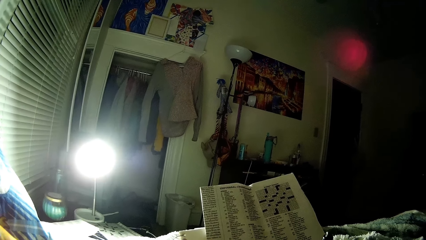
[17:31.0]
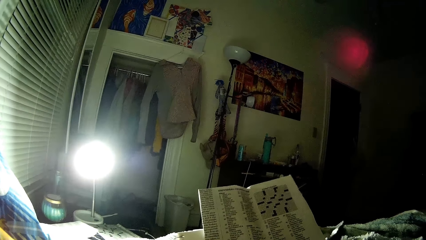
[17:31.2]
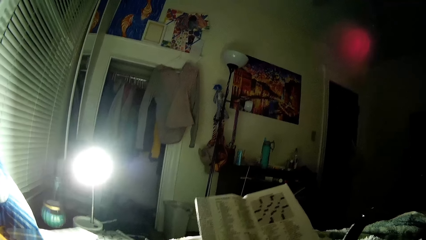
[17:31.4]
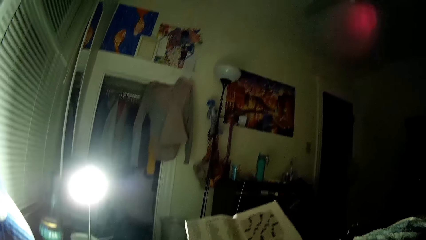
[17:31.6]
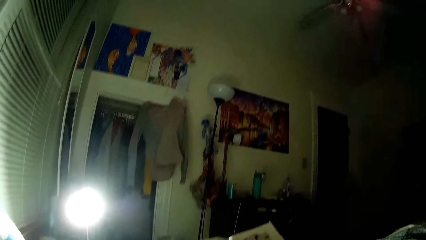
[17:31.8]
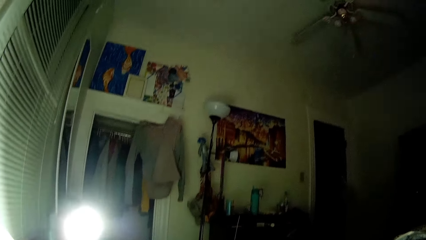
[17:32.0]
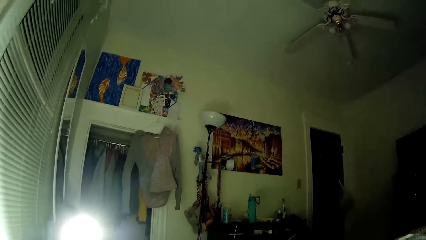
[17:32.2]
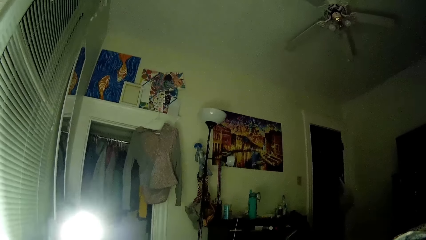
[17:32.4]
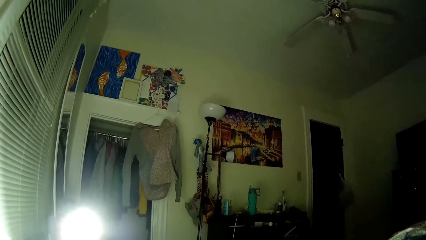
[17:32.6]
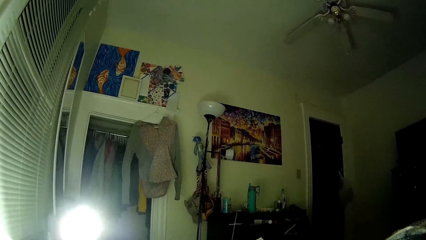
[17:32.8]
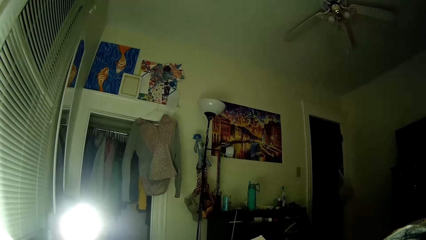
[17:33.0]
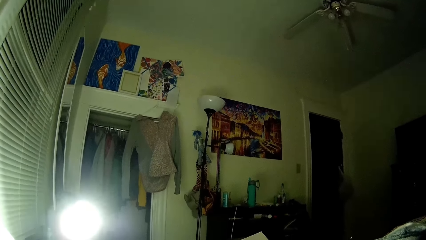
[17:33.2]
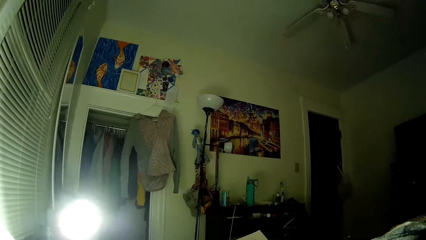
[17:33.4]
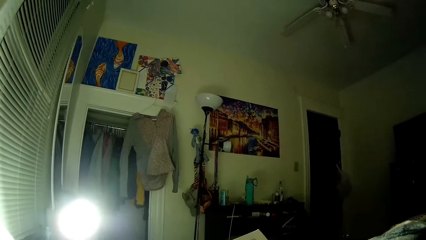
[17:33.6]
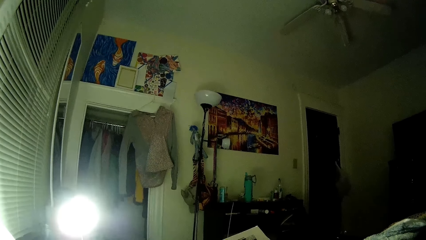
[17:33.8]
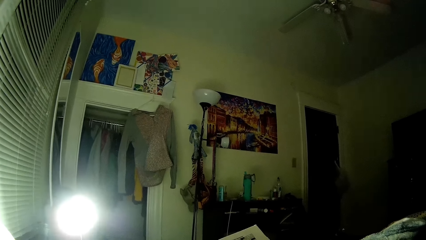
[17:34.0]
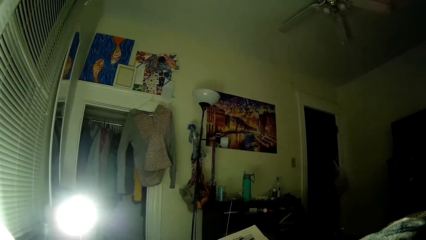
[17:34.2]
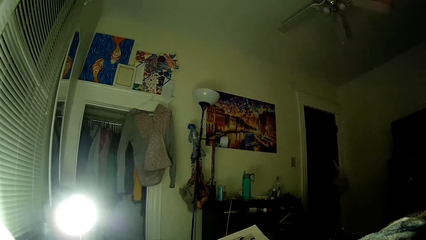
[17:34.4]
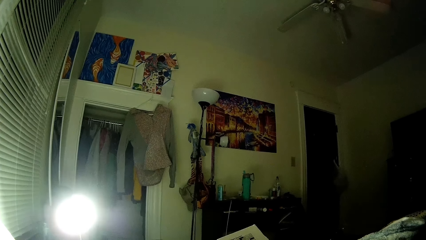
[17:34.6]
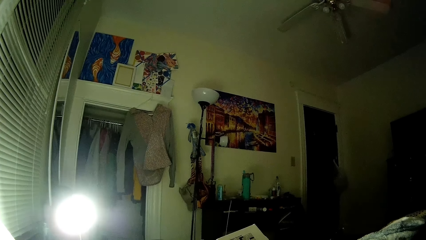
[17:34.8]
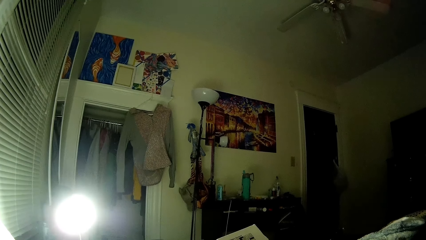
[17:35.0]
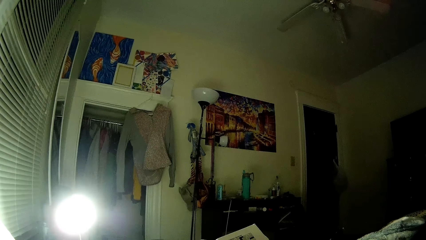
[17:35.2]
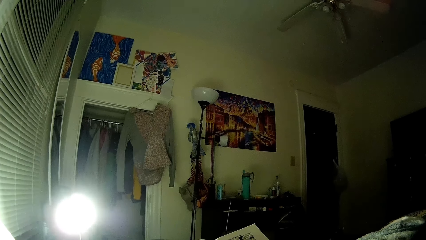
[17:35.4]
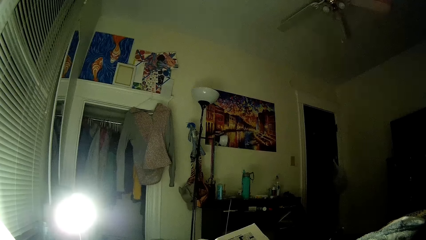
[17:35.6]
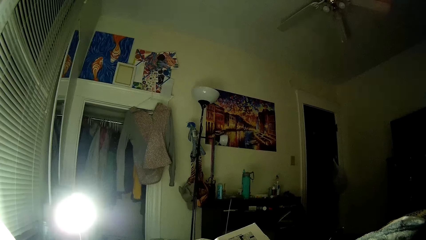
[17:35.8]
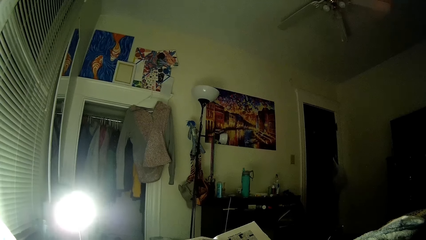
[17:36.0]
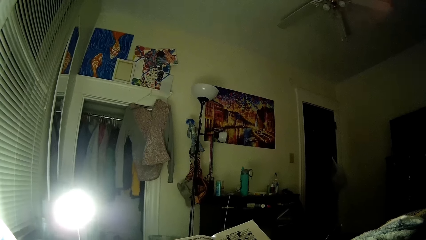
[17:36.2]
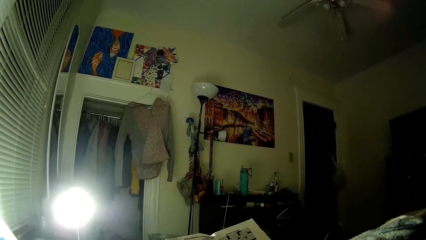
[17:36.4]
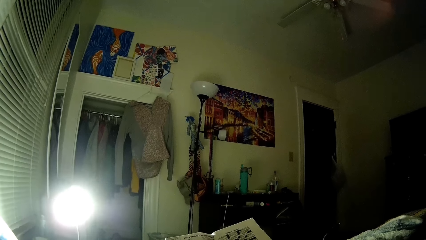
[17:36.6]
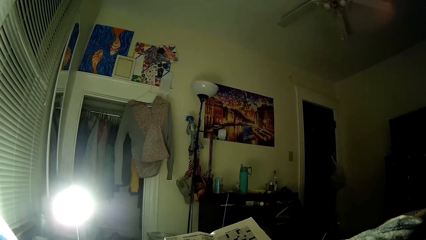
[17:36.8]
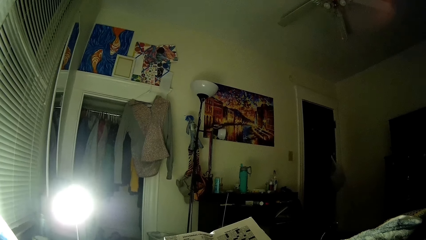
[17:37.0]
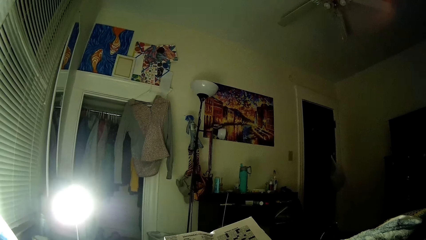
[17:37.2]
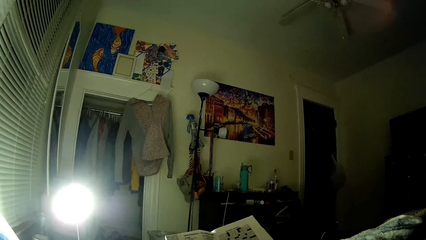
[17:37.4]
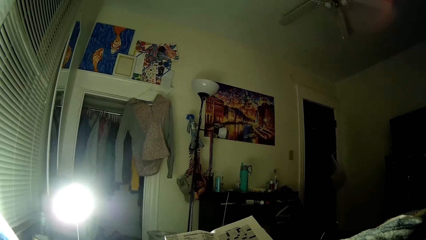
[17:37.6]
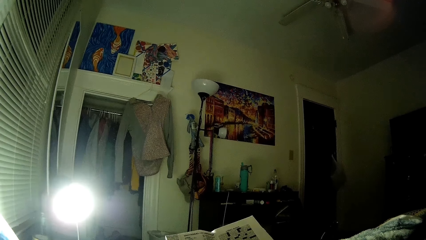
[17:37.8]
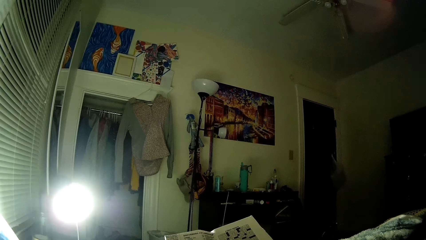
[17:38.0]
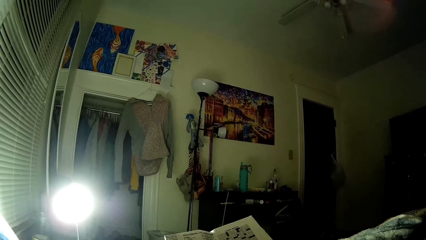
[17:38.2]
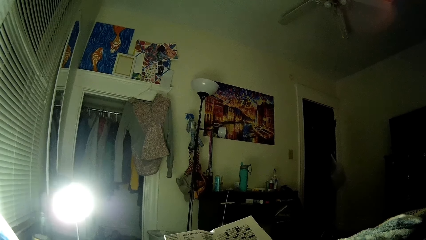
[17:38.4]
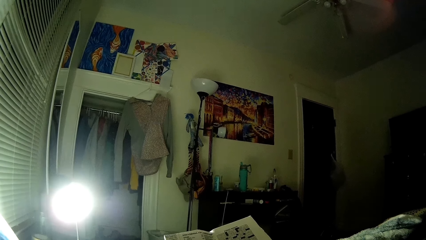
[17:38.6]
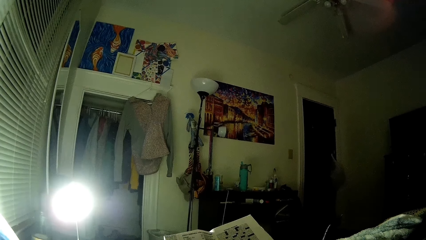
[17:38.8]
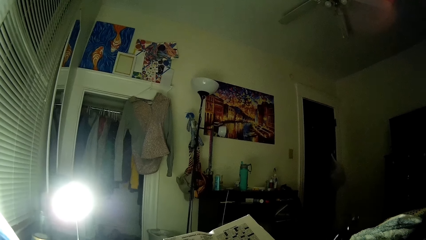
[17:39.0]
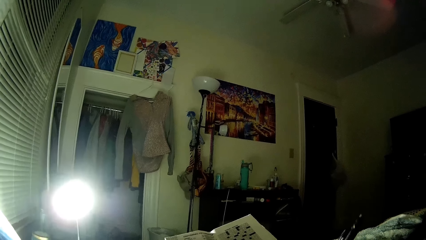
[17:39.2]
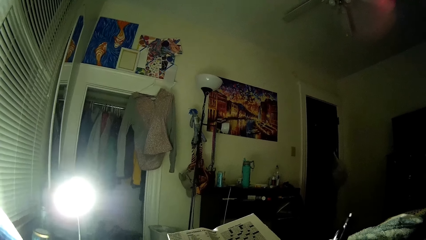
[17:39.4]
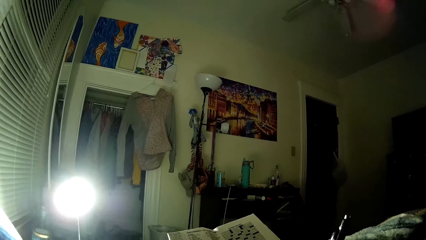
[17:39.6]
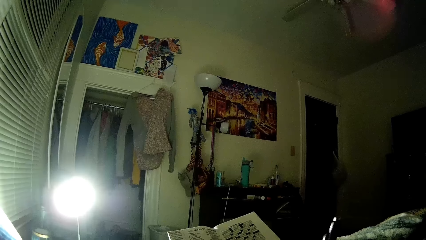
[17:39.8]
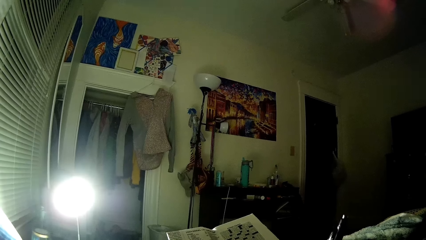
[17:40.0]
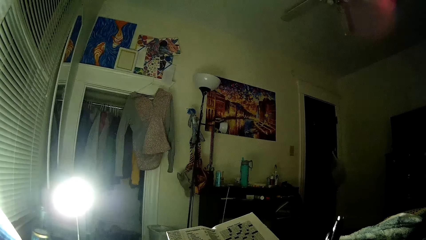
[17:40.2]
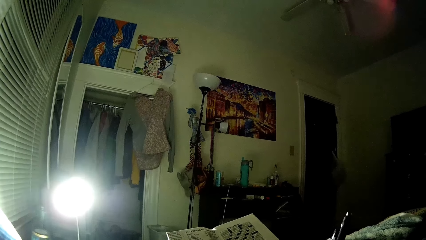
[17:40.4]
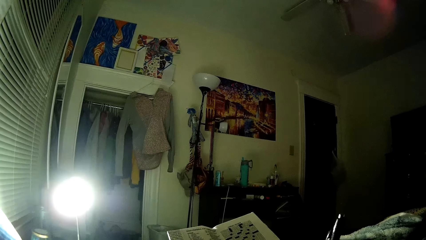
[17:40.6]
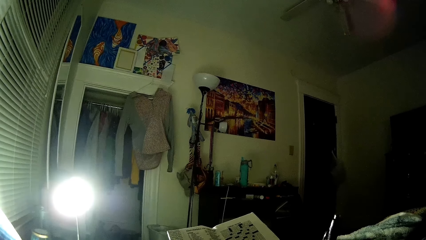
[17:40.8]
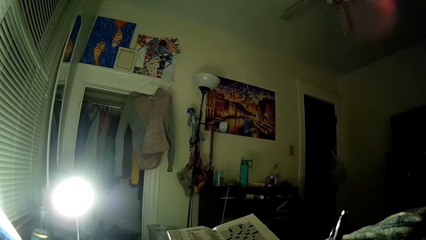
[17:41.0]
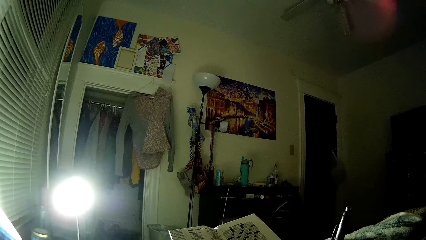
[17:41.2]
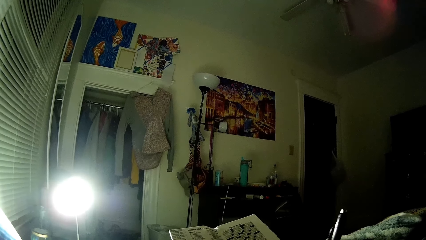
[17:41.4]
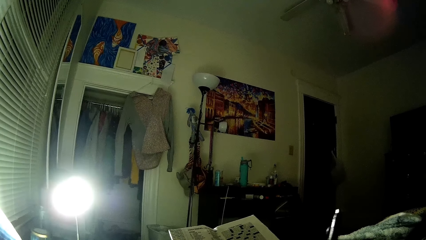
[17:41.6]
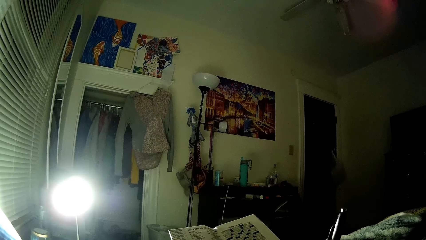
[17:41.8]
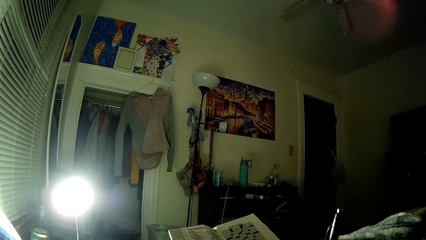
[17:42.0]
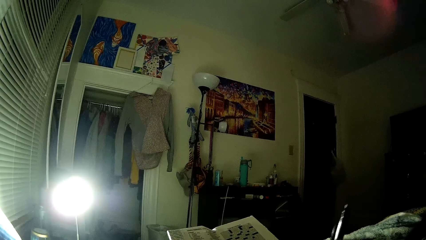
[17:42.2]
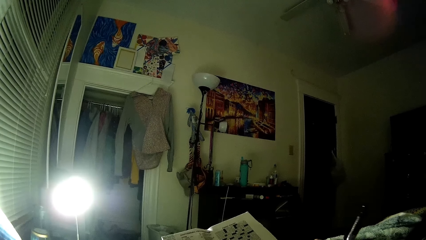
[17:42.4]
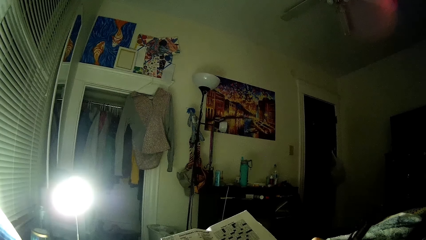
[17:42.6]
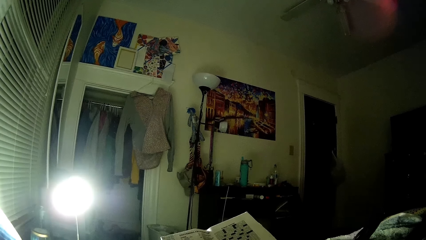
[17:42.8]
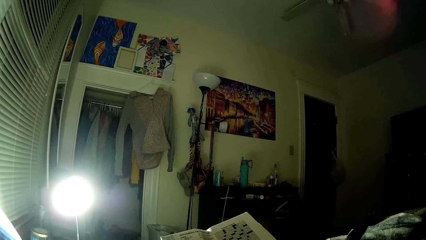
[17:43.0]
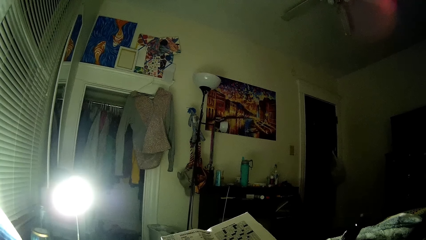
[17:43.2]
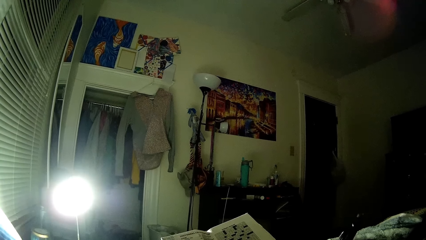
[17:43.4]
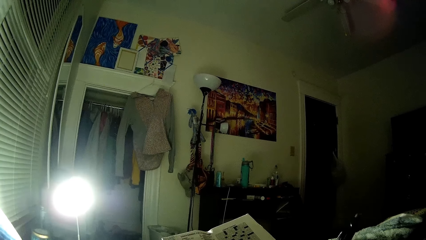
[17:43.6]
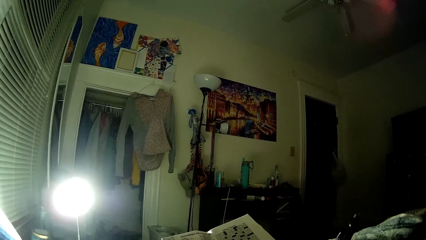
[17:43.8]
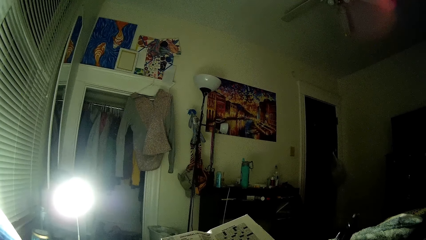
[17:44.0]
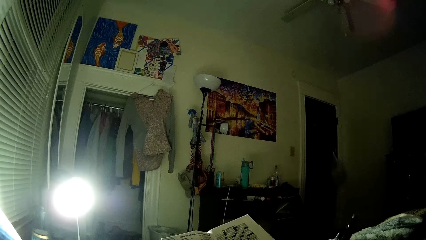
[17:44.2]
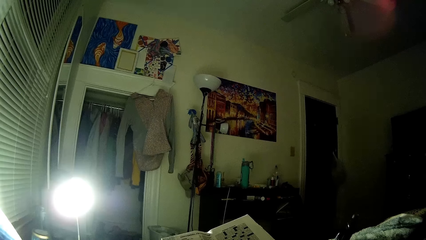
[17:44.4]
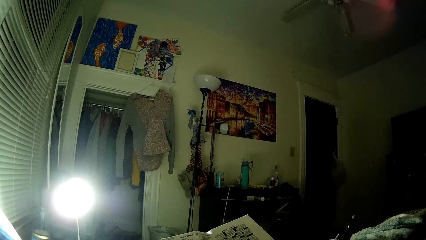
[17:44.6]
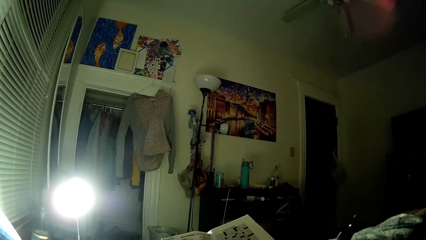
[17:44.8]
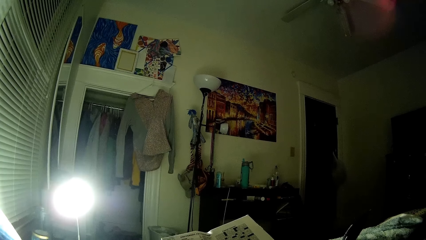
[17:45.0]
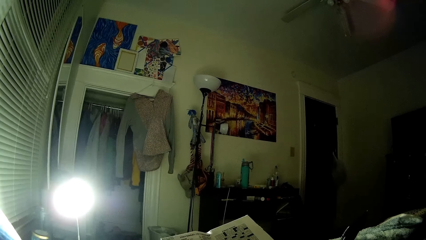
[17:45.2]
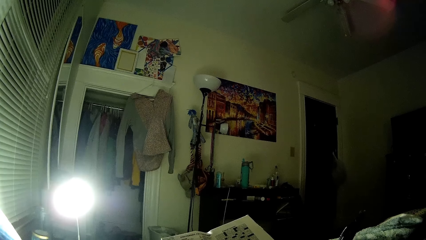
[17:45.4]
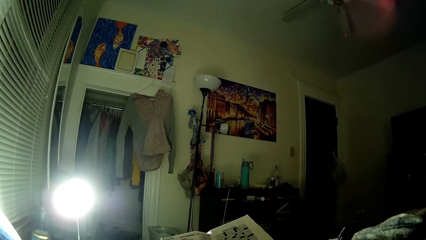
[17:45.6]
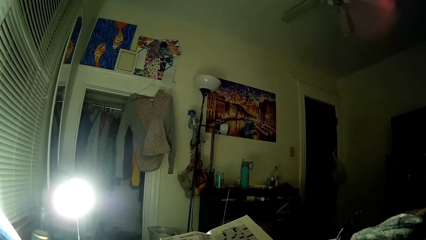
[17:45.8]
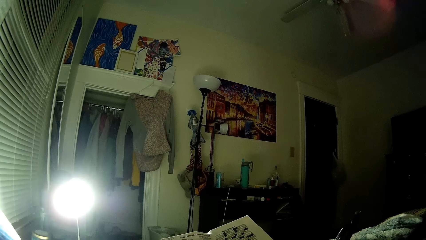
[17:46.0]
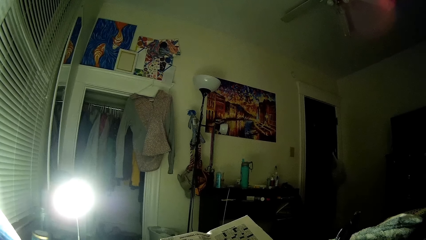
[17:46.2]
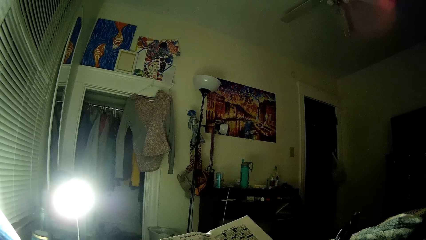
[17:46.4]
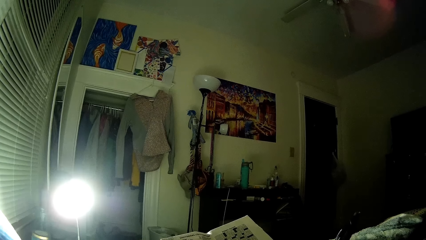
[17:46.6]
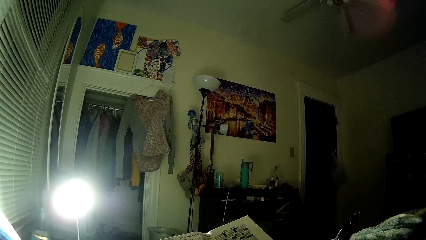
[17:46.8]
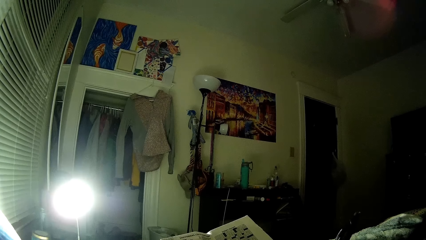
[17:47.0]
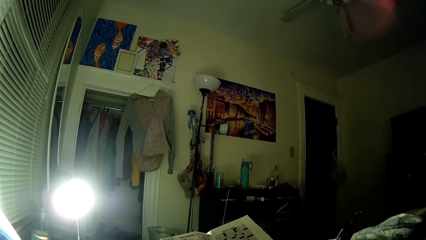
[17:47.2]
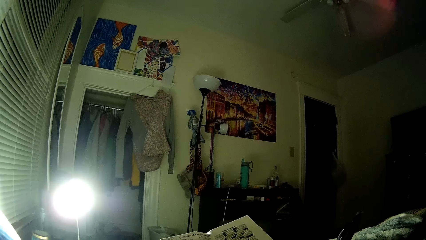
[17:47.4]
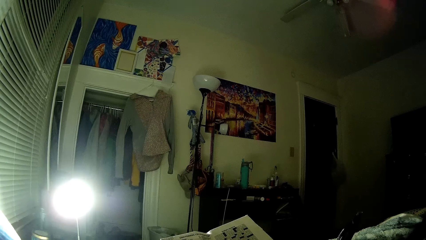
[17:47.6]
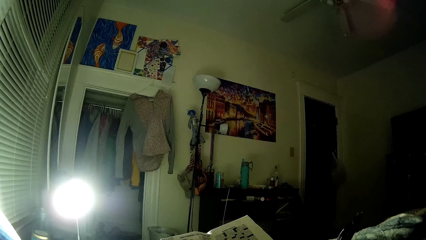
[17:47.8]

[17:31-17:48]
The camera wearer moves a pen. They look around. They peruse a newspaper. They do something with the pen.
